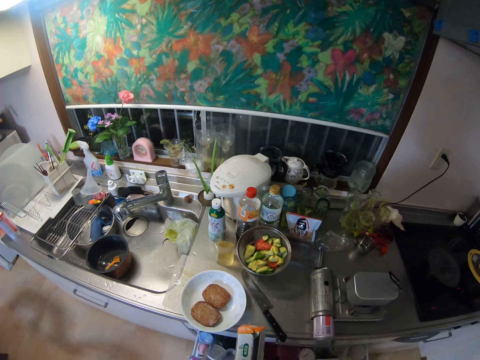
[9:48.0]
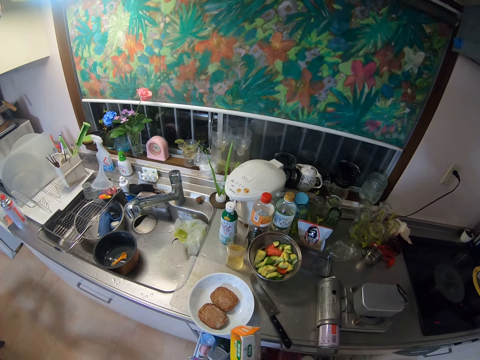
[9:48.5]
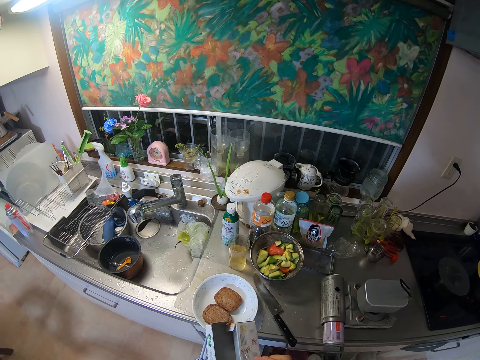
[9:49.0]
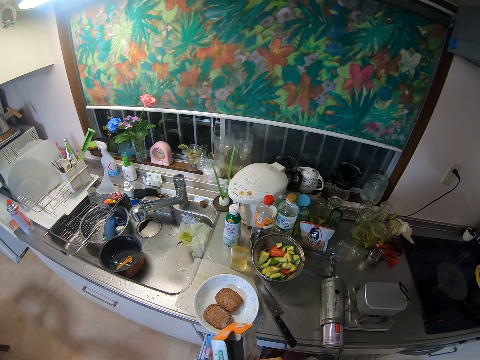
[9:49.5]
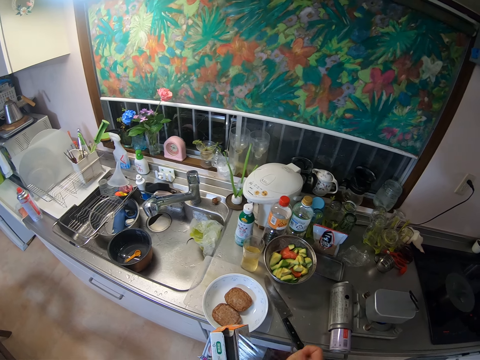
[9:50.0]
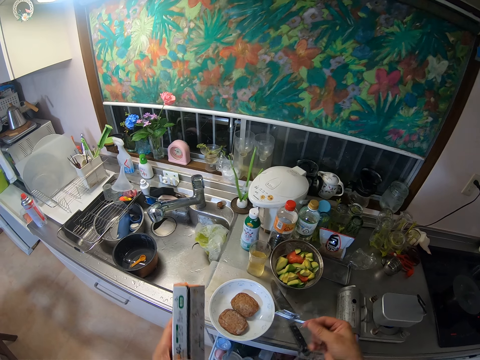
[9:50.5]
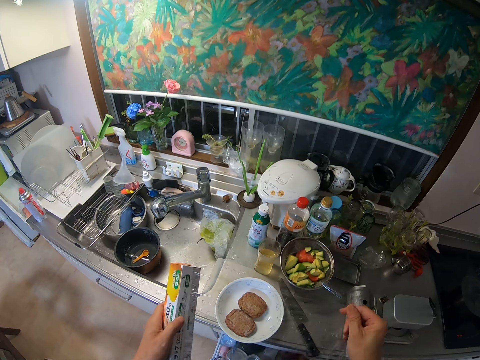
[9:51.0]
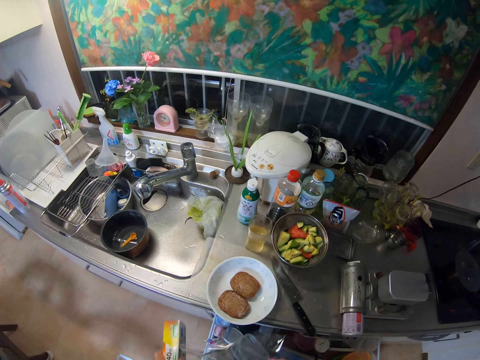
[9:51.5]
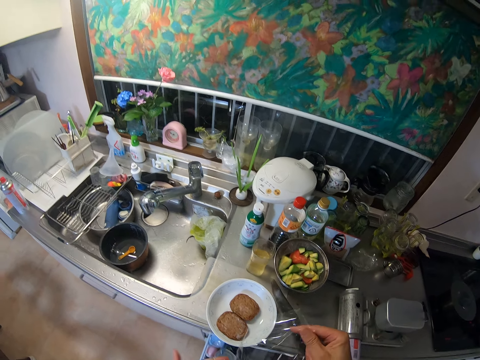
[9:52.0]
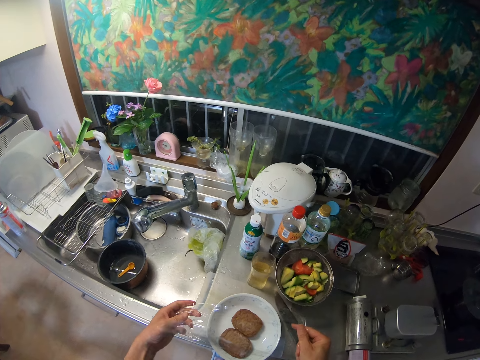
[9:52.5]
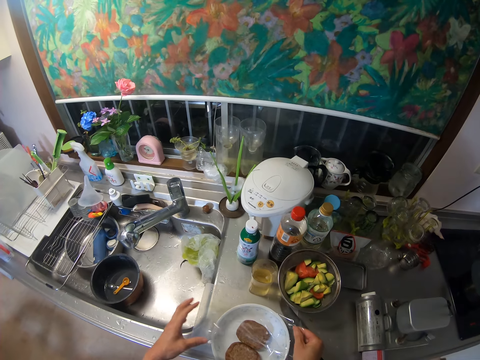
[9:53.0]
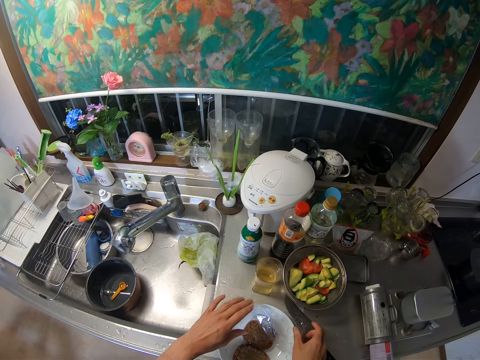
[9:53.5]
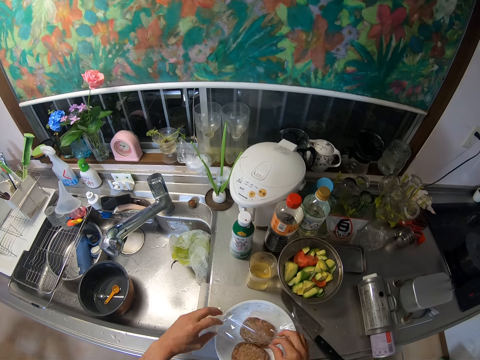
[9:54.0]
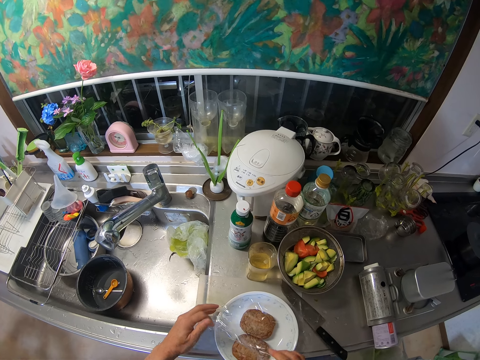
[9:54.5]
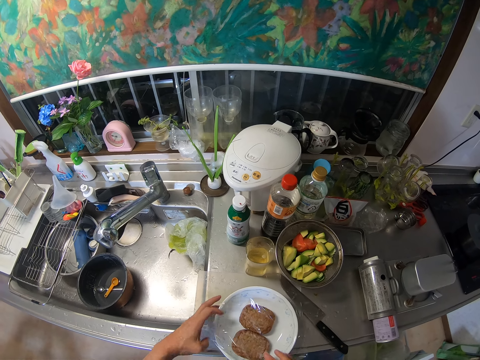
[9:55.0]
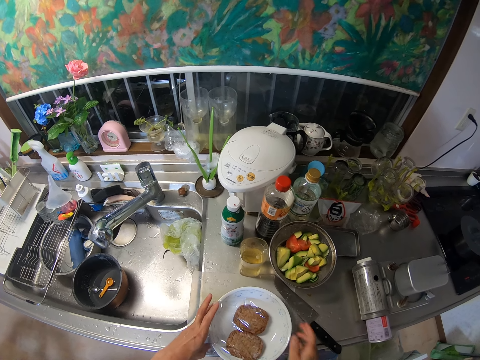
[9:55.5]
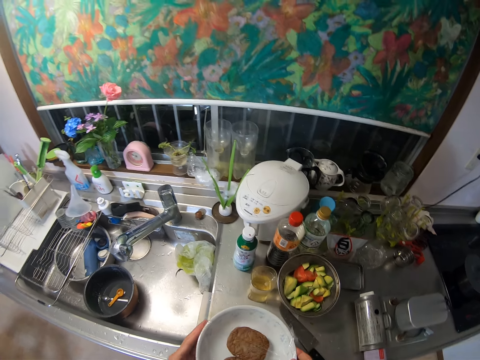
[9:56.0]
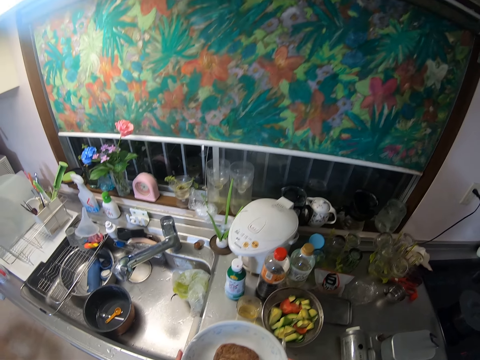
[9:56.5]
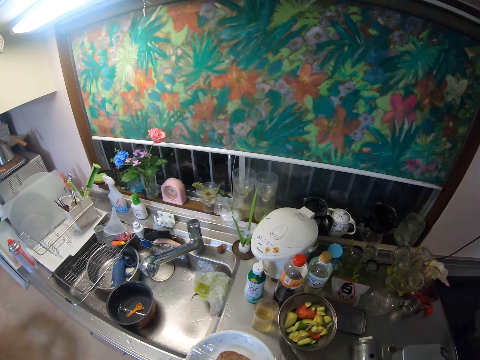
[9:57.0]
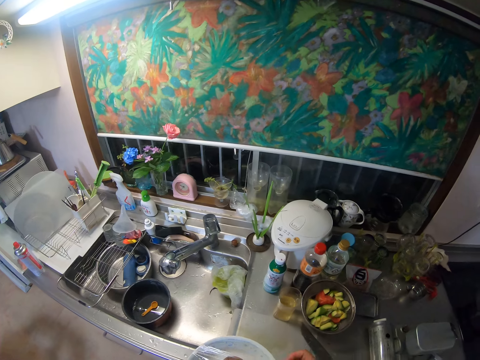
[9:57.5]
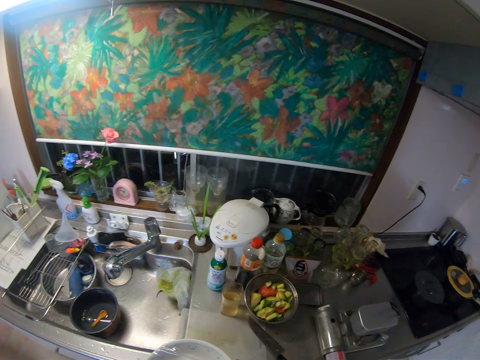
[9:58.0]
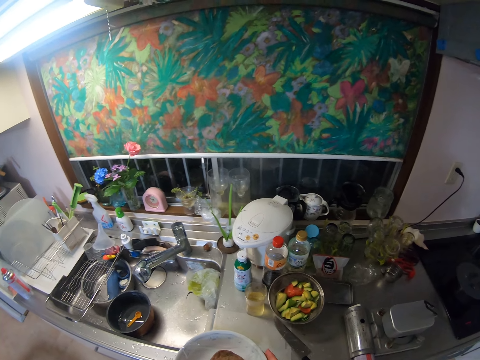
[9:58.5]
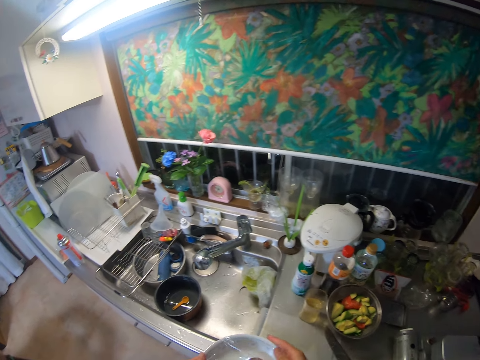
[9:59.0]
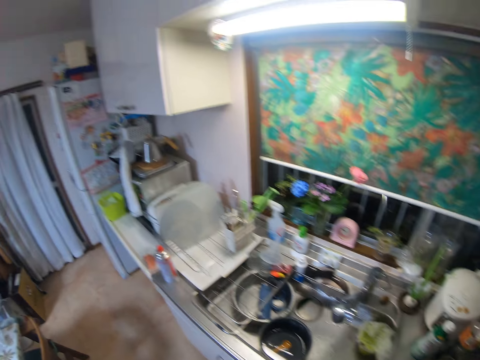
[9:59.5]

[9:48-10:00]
The camera wearer removes a paper foil and unfolds the paper. They drop the box inside the drawer. They cut the paper. They cover the plate of meat with the plastic wrap. They pick the plate of meat from the slab.

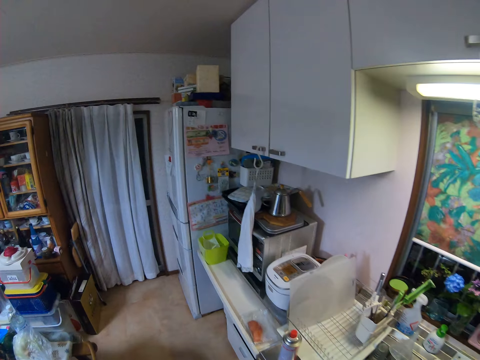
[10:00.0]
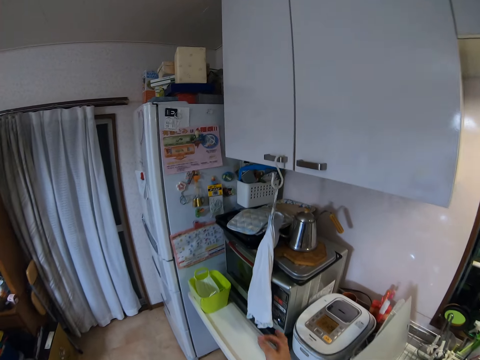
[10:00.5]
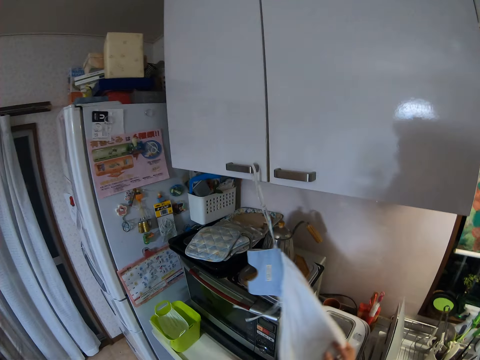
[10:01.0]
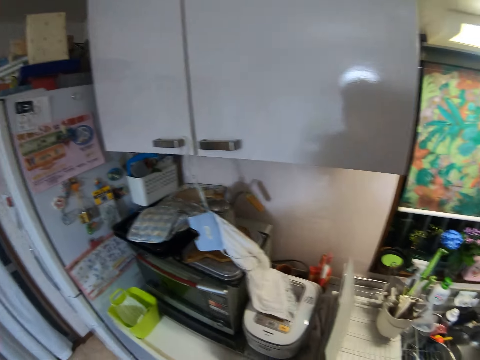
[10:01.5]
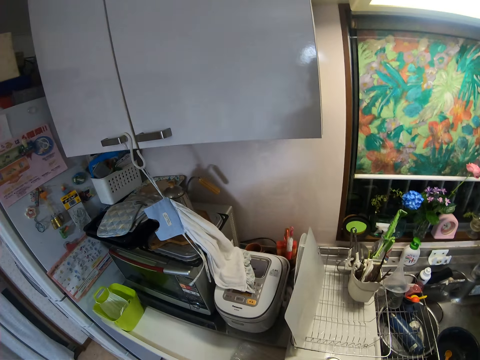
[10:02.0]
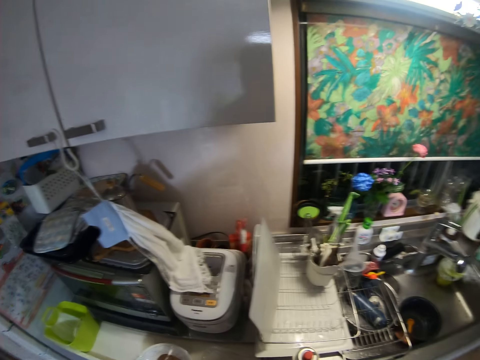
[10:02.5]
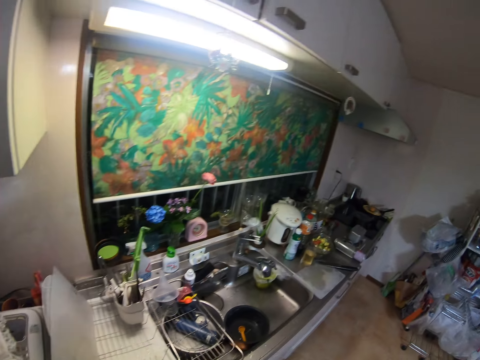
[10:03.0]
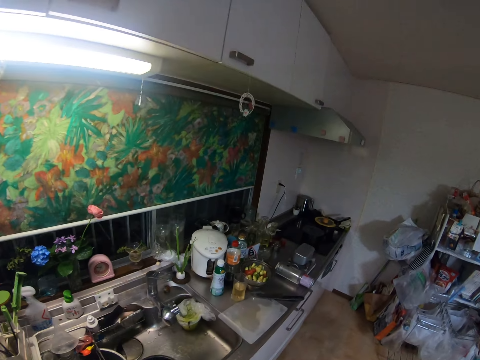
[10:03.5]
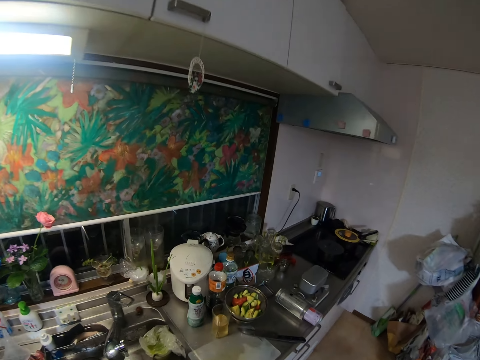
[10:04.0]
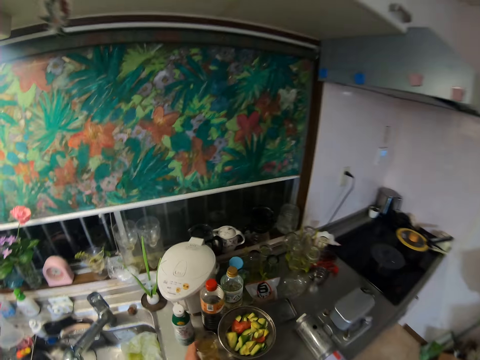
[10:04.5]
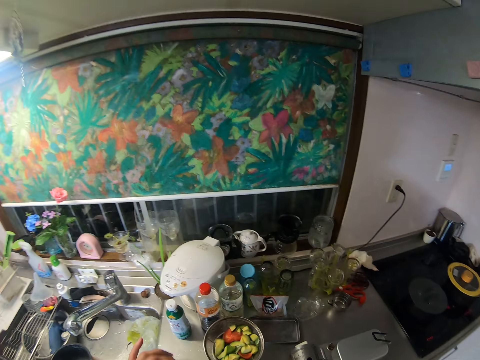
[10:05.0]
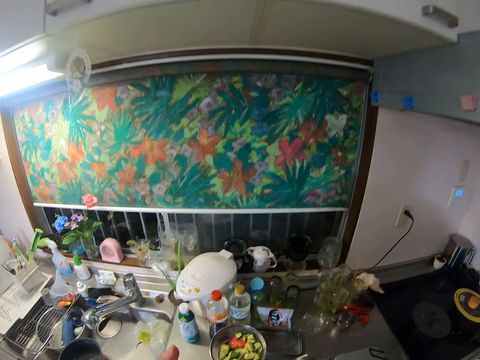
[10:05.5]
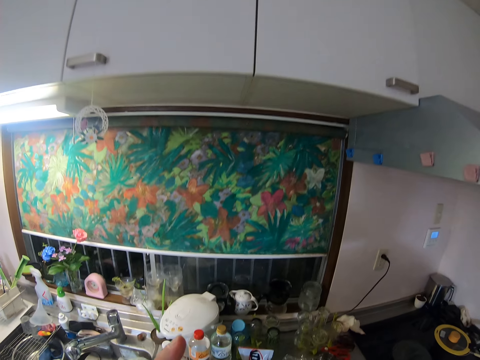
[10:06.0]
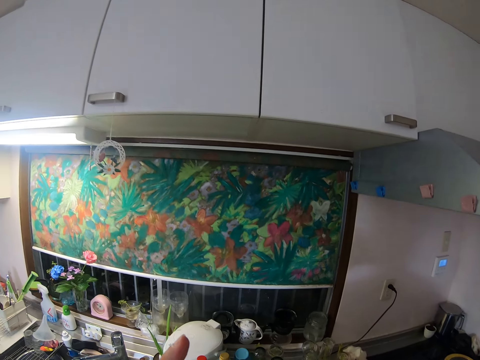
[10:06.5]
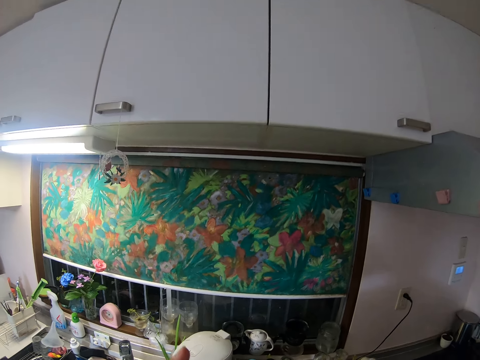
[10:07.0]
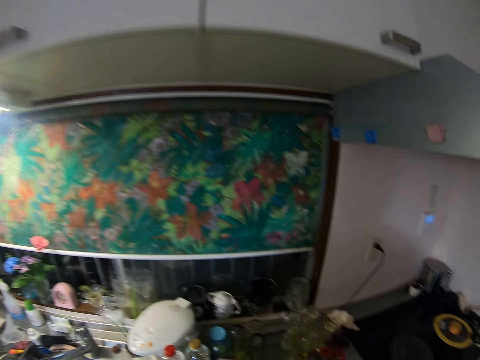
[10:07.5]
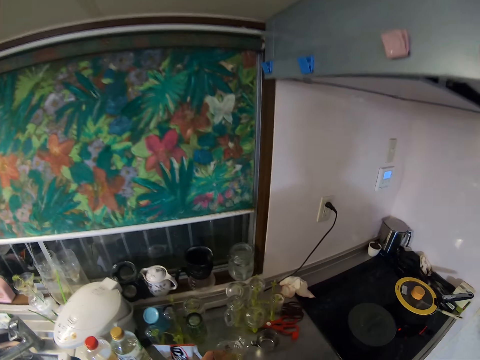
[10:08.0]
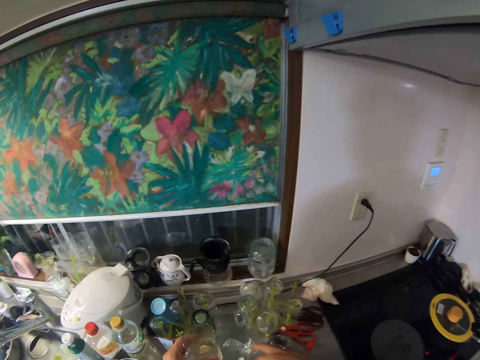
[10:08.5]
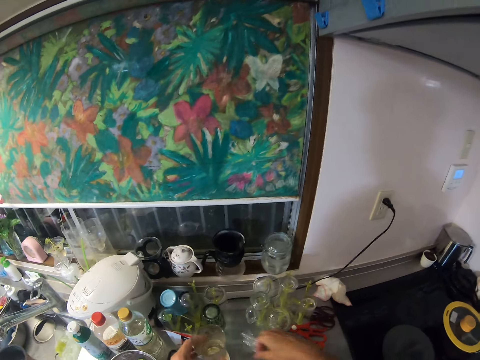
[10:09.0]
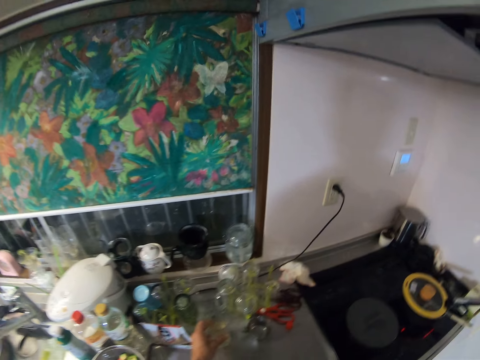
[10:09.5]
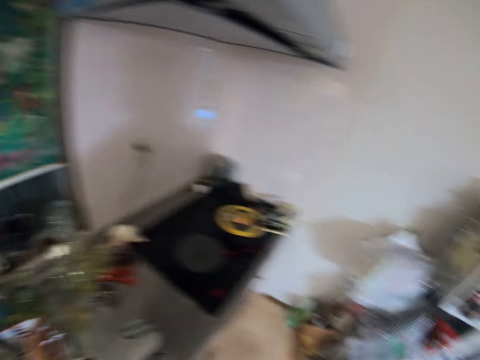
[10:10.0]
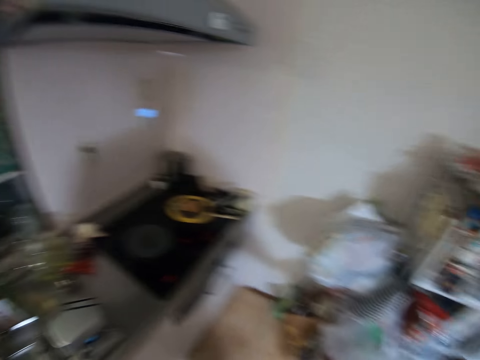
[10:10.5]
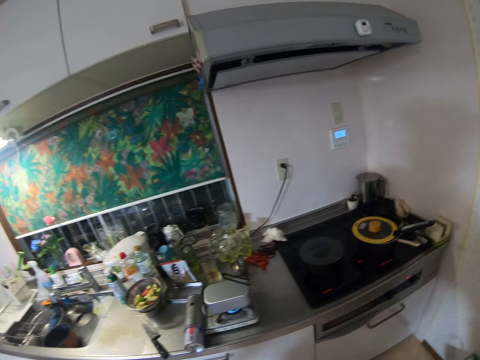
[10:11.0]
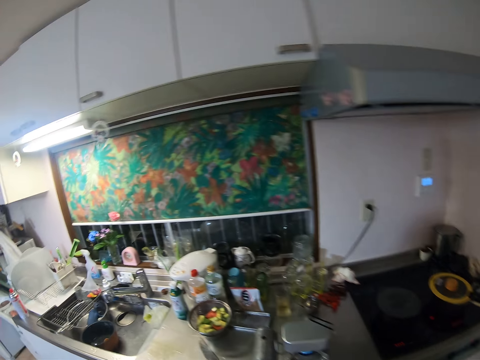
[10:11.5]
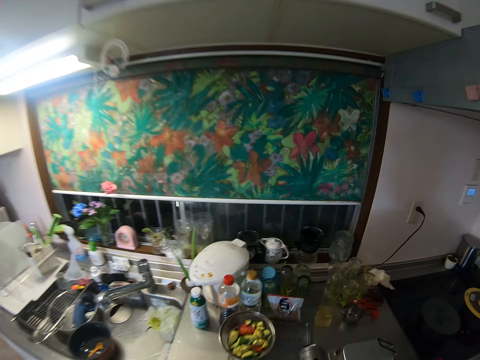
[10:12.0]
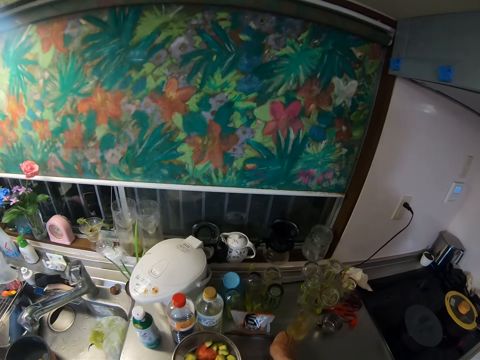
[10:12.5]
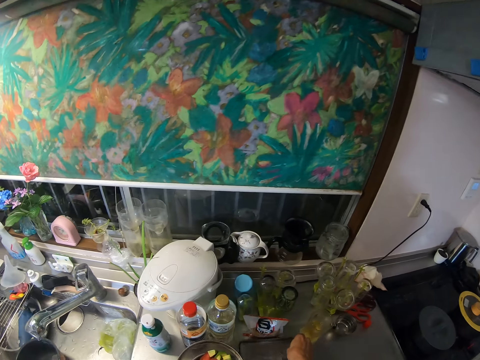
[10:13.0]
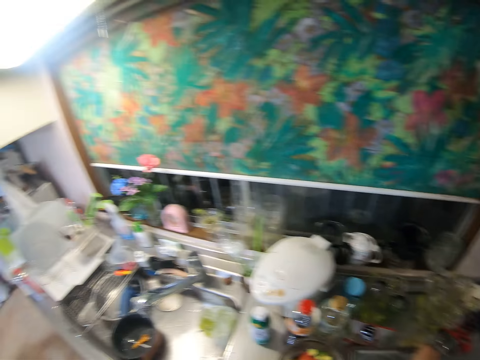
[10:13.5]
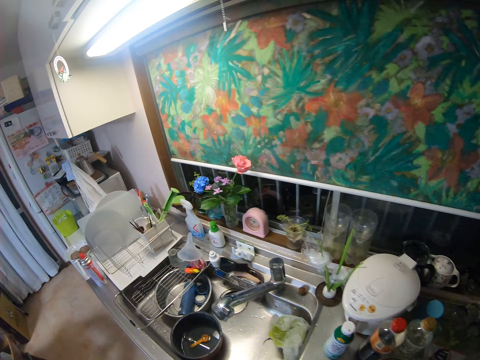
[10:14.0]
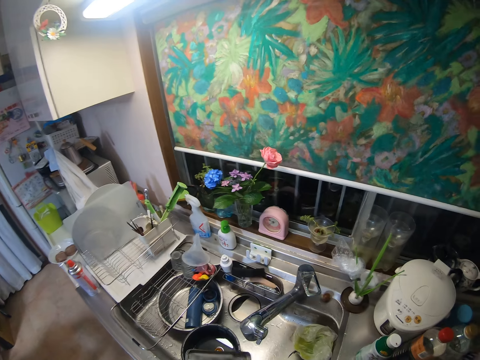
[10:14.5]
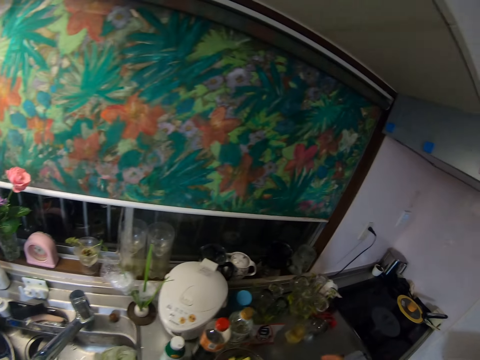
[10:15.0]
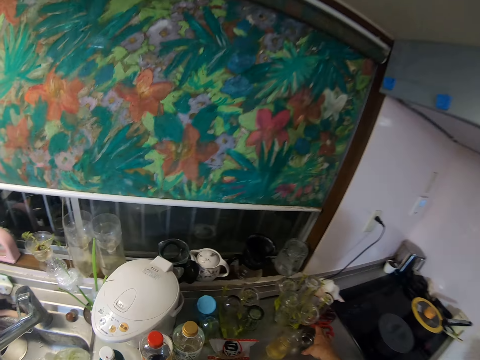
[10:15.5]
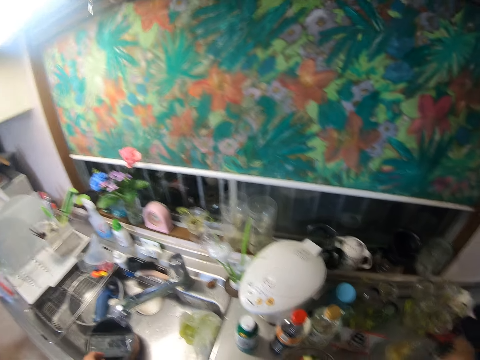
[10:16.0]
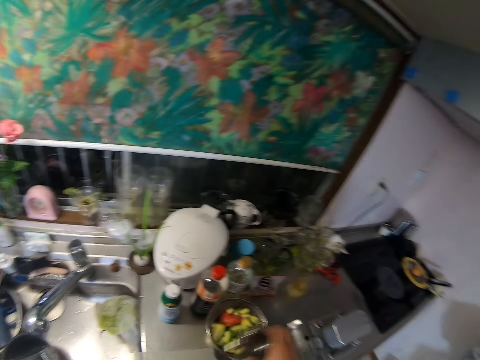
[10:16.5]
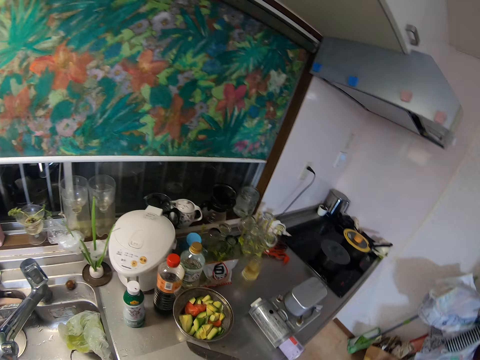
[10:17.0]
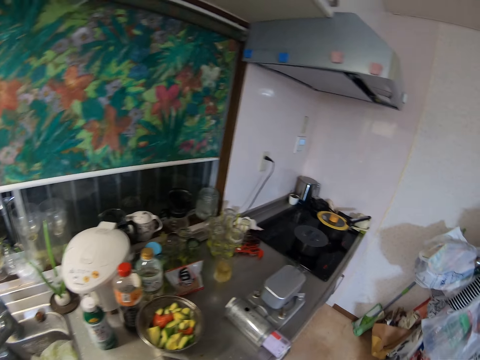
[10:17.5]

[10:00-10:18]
The camera wearer walks around. They touch a kitchen towel on the cabinet handle. They drop the plate of meat on the kitchen slab. They walk around the kitchen. They take a cup of water from the kitchen slab. They drink from the cup of water. They put the cup of water on the slab. They walk around. They pick a pan lid from the slab. They move a bowl of fruits slightly. They open the lid. They walk around. They take the cup of water from the slab. They put the lid on the kitchen.
